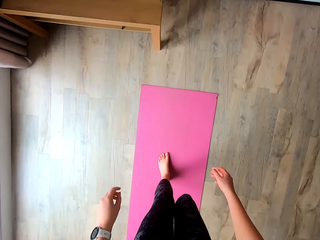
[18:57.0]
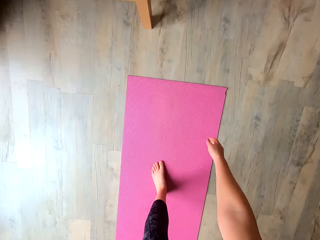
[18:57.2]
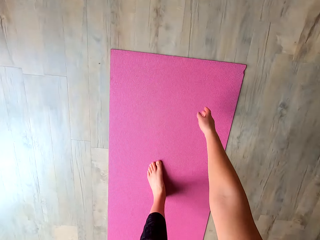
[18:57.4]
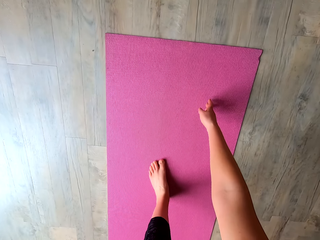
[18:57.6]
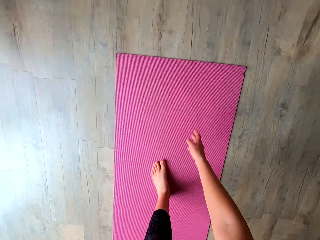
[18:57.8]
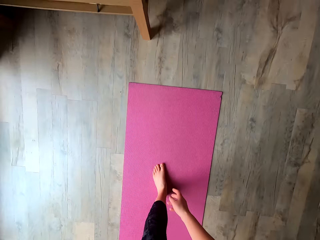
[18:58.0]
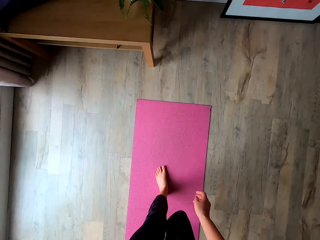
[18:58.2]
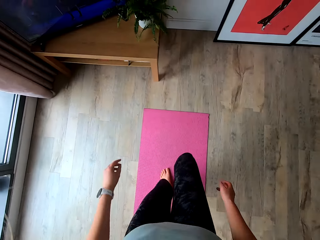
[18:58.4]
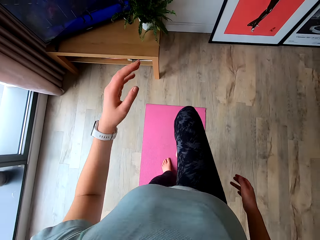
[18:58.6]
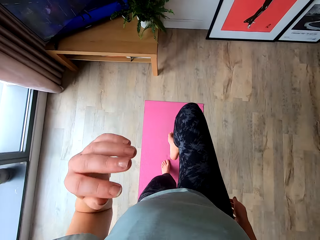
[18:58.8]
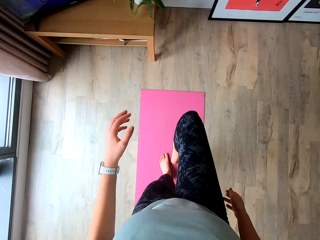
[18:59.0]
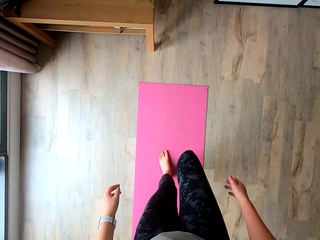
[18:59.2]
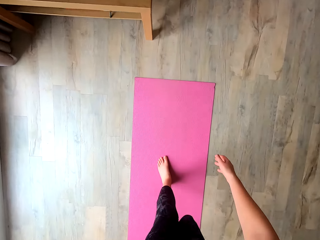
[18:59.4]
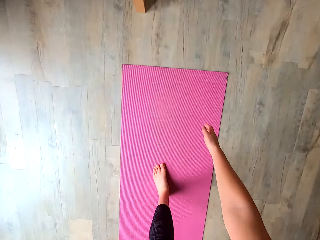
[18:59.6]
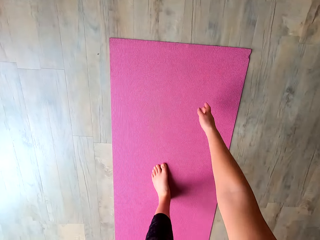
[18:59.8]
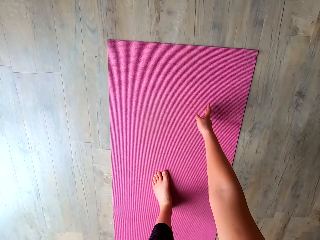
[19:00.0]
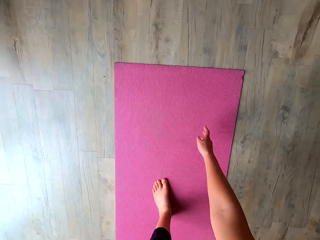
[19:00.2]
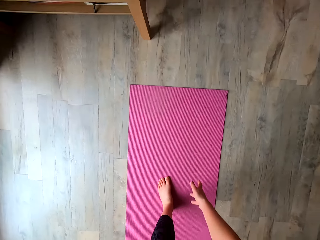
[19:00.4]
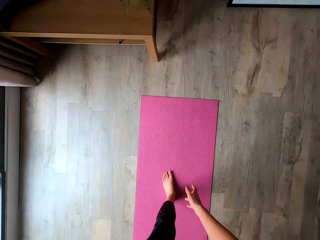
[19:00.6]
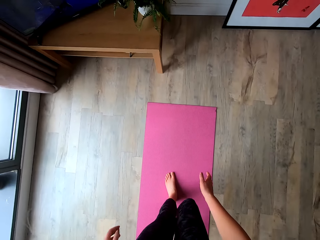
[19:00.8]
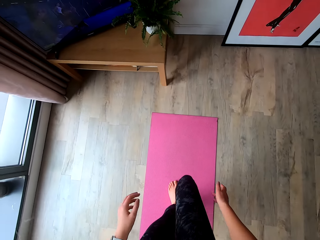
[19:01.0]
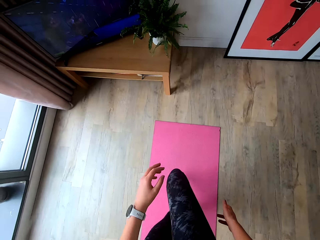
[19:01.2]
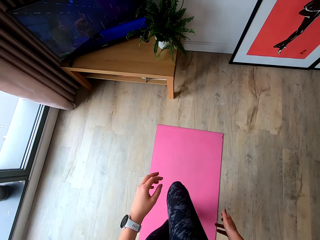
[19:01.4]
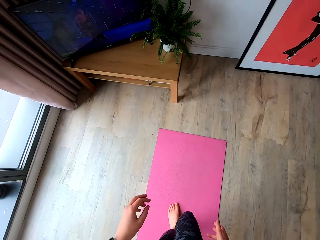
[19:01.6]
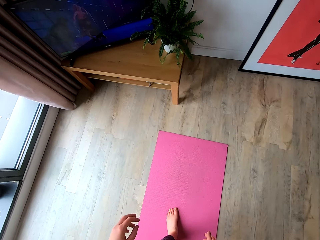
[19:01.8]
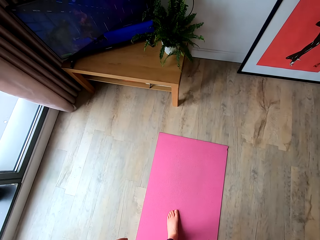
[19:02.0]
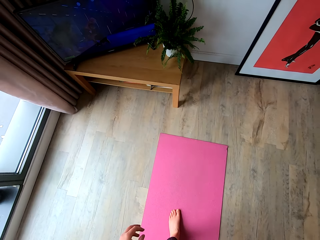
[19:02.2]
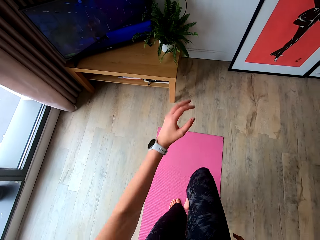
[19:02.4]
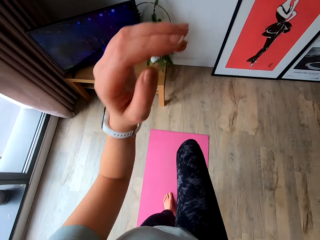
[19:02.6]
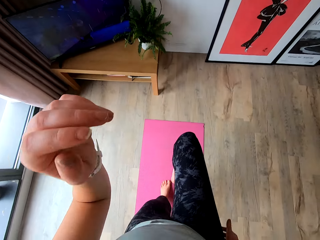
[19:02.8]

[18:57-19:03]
The camera wearer carries her right leg up.

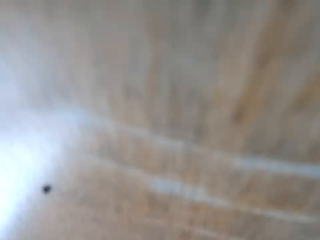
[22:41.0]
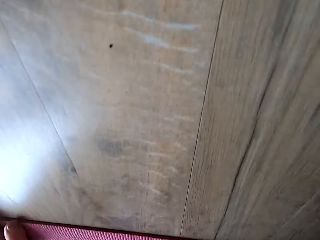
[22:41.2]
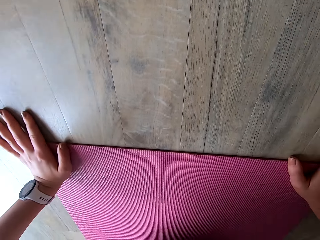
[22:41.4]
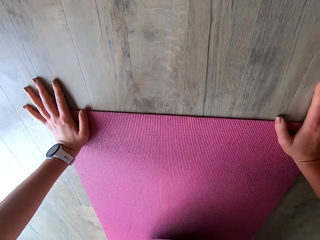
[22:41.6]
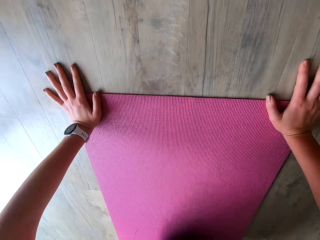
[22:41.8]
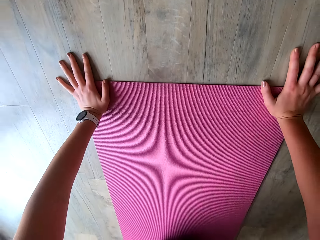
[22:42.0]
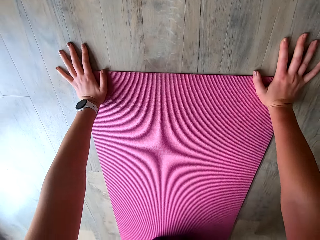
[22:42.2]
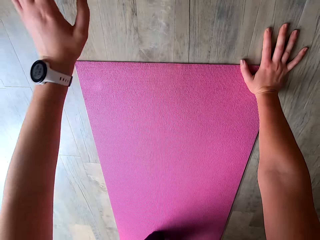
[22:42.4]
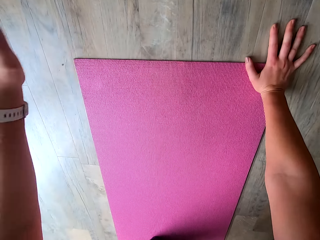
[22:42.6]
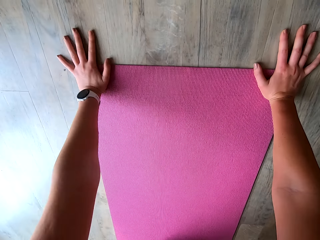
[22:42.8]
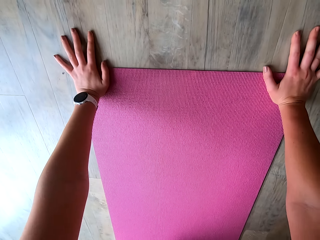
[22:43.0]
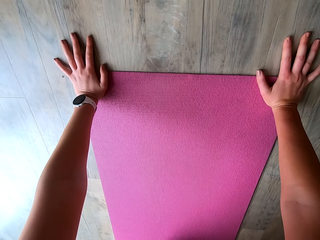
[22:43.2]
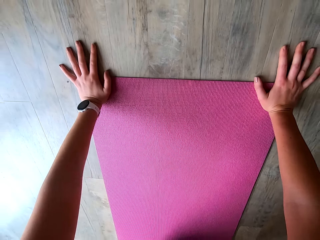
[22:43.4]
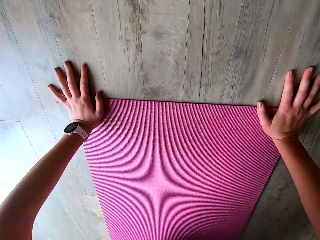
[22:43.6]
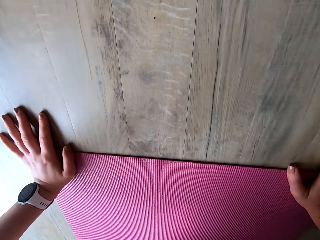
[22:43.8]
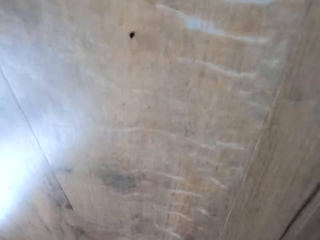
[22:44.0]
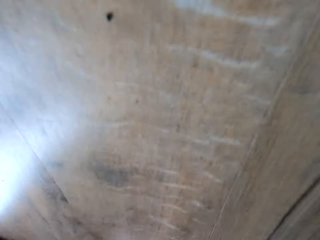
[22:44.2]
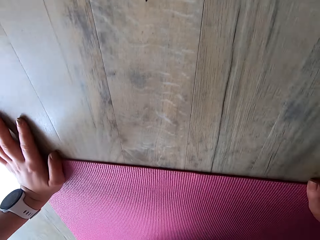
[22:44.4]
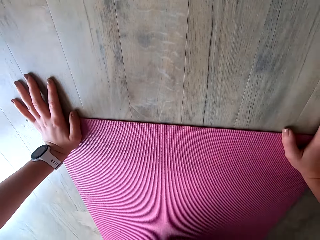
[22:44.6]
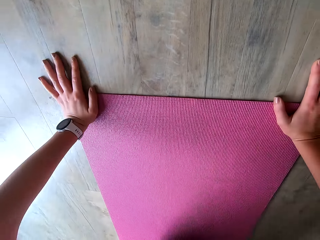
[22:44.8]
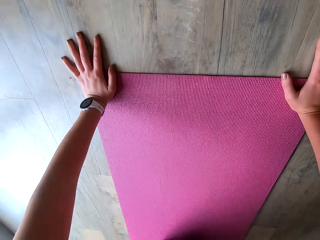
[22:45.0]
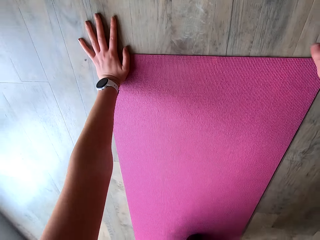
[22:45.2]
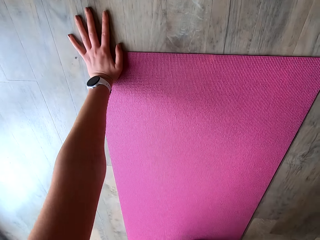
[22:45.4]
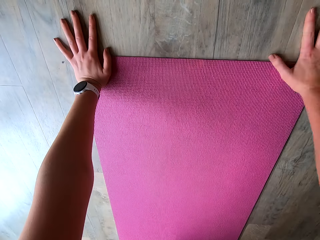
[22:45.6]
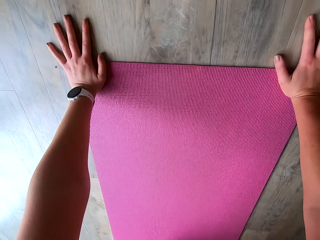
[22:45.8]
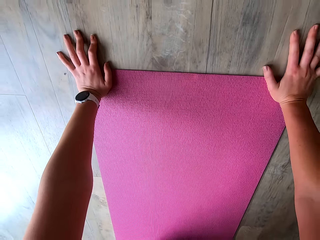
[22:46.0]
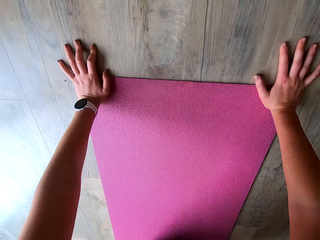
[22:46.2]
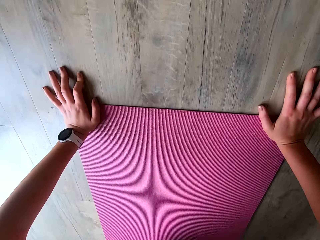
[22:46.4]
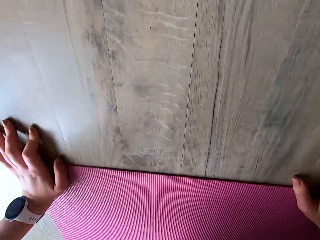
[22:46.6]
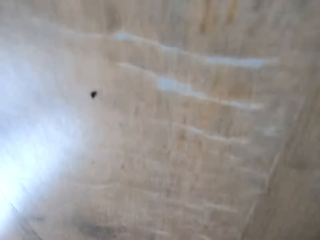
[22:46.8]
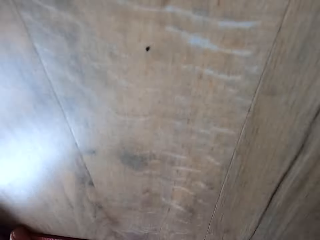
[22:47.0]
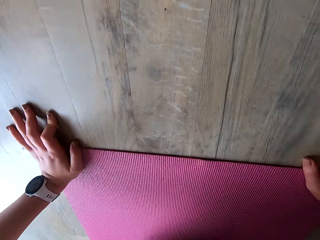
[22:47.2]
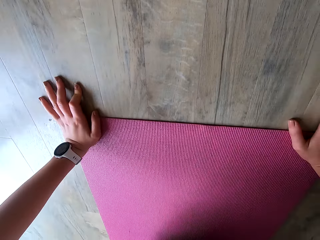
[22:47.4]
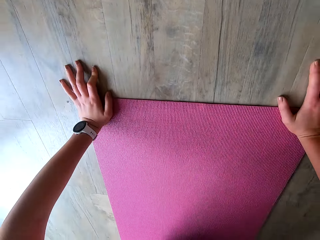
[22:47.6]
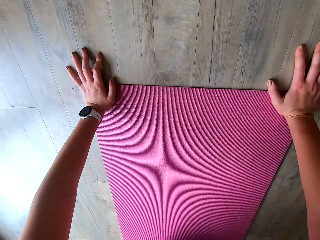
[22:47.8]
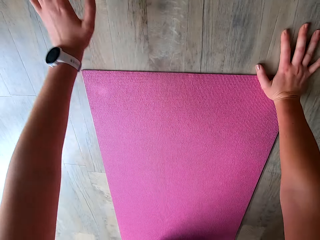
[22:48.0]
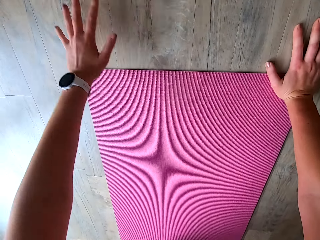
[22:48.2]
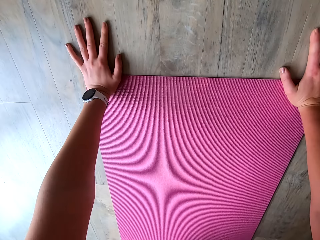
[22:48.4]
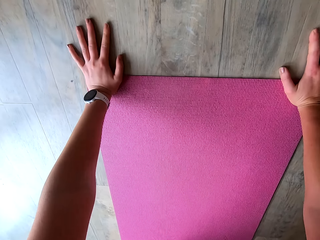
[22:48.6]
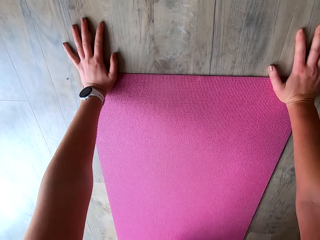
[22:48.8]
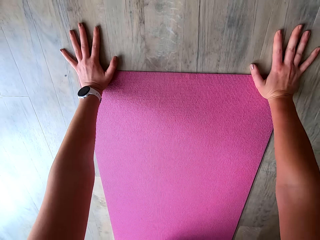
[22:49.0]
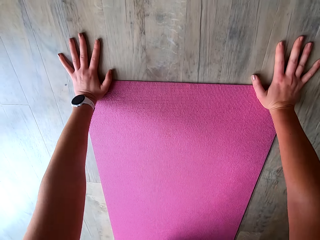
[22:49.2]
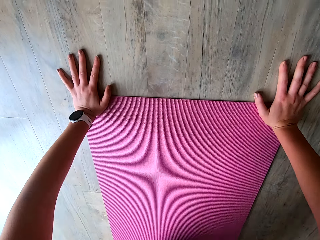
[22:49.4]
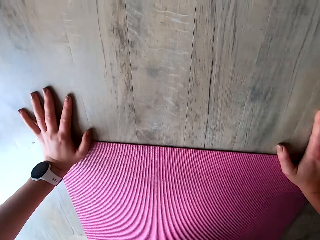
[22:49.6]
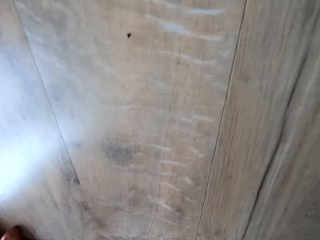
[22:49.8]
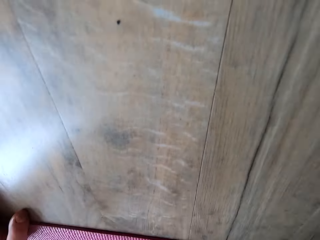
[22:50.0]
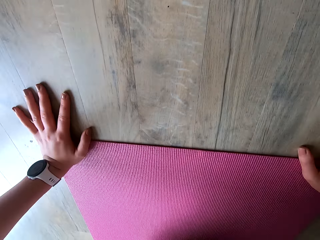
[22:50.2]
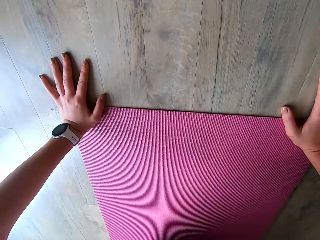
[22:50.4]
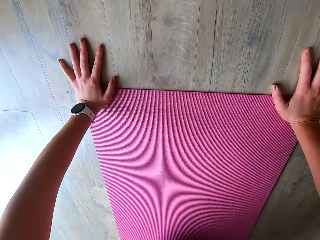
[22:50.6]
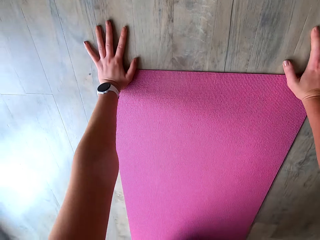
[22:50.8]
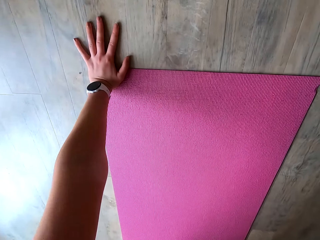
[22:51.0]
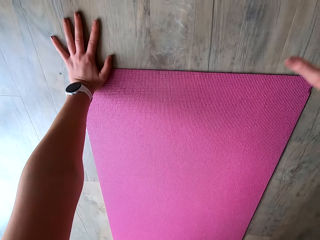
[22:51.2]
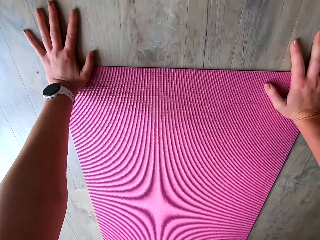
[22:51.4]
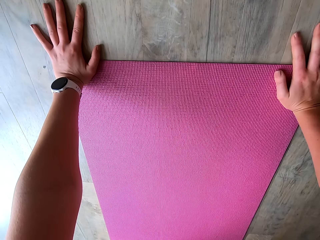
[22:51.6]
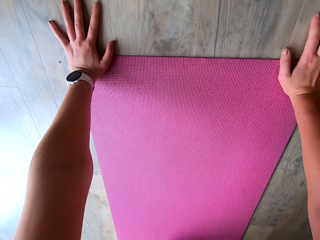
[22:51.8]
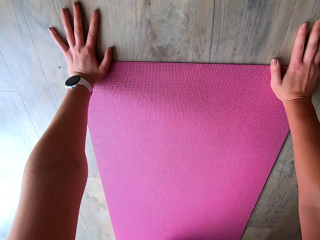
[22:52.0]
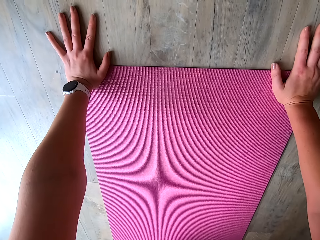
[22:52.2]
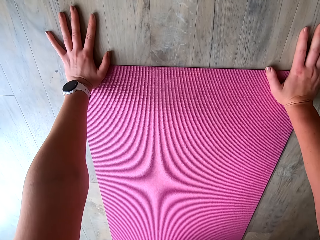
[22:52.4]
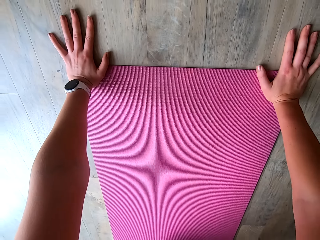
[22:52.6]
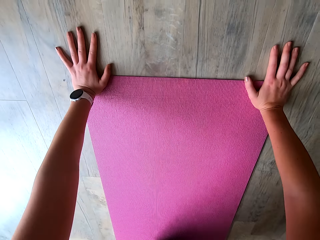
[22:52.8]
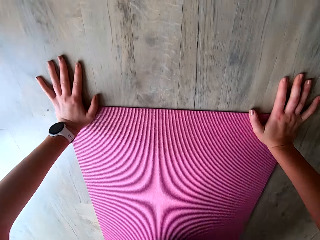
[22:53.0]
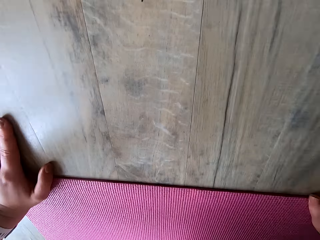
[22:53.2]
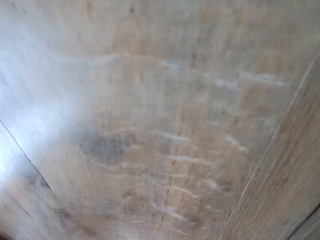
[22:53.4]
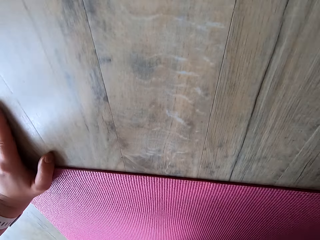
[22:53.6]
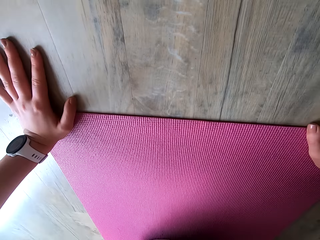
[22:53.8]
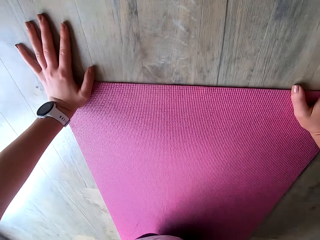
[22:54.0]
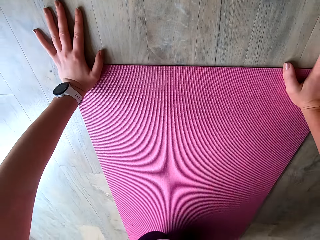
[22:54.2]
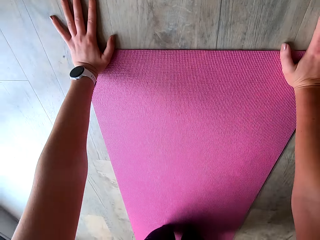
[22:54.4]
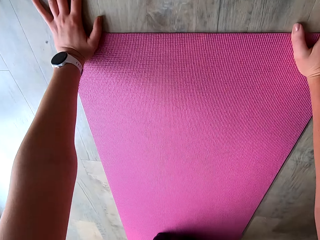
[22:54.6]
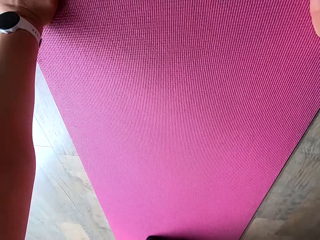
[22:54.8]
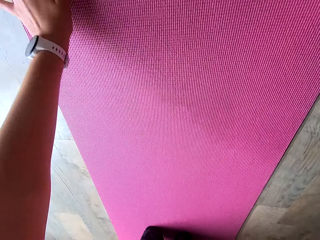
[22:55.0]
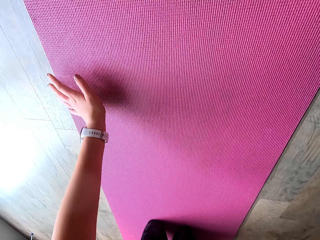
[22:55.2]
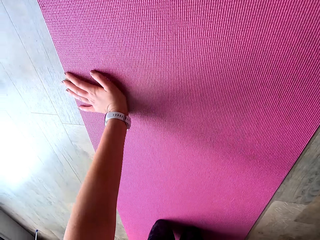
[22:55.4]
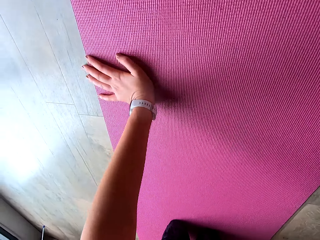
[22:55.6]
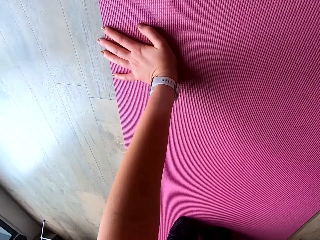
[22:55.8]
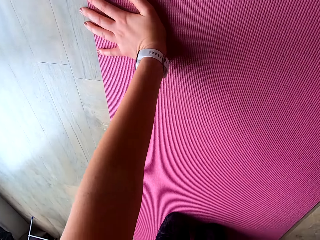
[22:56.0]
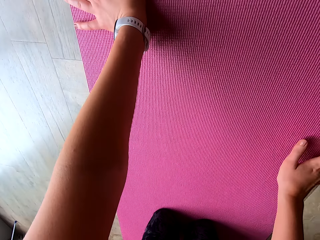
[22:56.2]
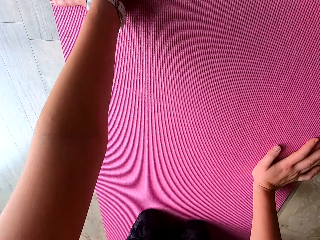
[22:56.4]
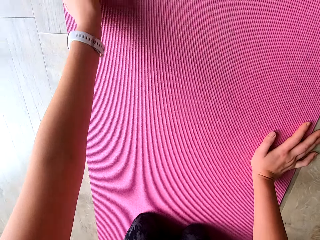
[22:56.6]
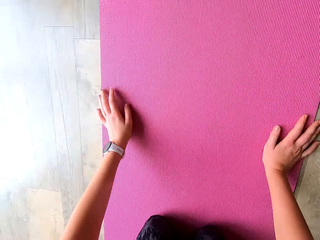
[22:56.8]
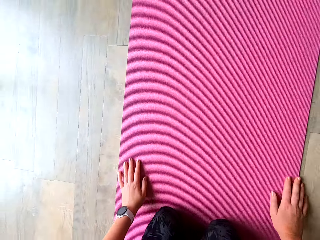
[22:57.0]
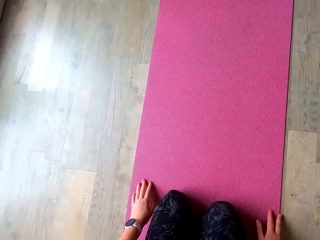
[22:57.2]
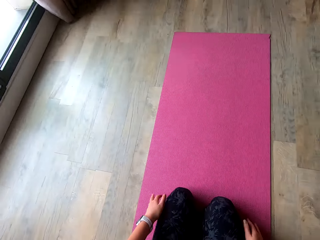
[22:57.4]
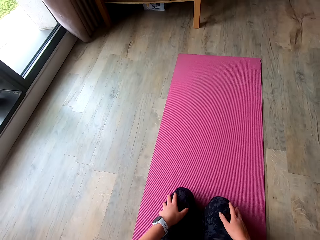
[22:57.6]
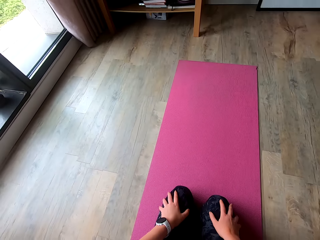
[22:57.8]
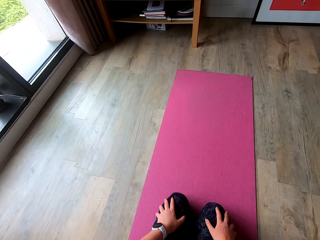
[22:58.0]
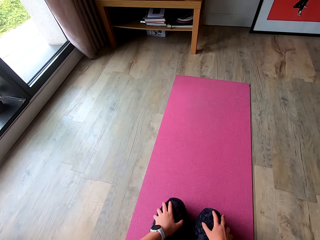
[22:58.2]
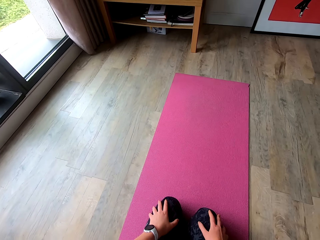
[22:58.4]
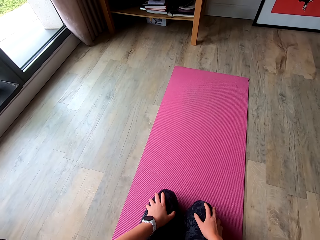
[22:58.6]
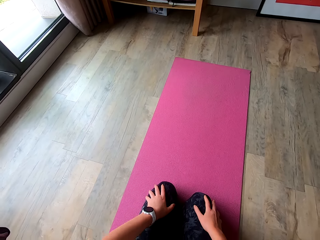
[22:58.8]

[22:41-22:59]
The camera wearer carries her left hand up. She pauses. She kneels on the yoga mat.
